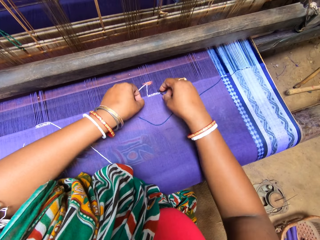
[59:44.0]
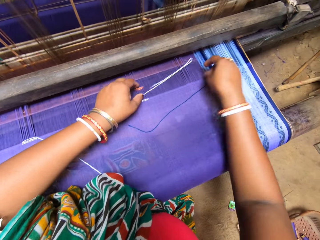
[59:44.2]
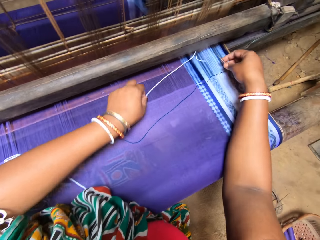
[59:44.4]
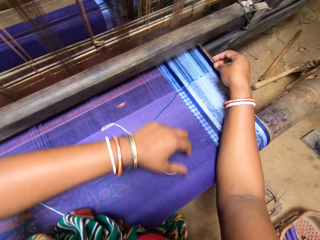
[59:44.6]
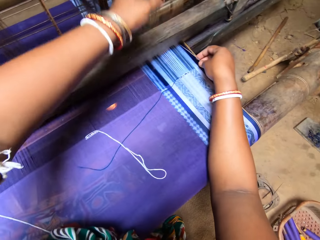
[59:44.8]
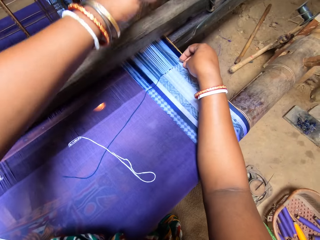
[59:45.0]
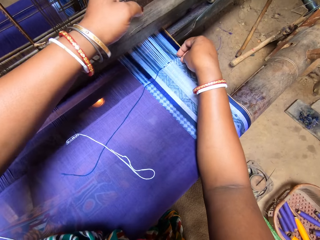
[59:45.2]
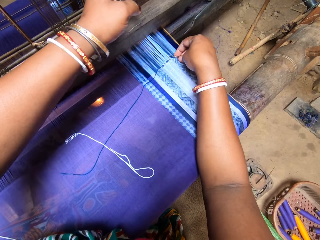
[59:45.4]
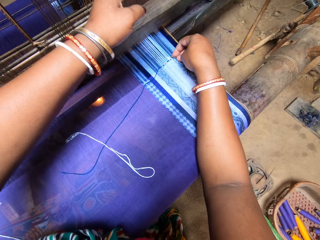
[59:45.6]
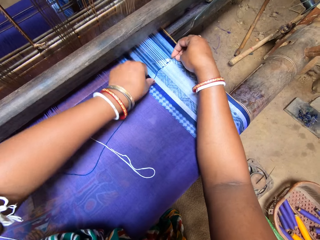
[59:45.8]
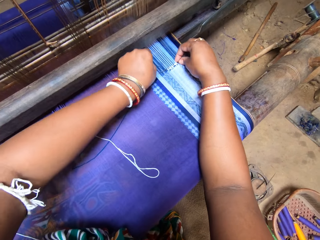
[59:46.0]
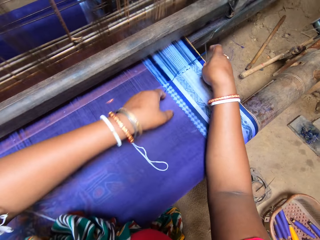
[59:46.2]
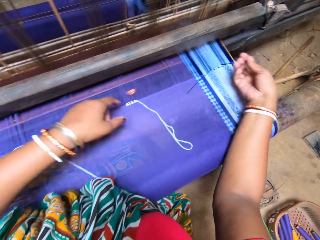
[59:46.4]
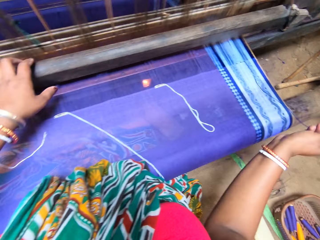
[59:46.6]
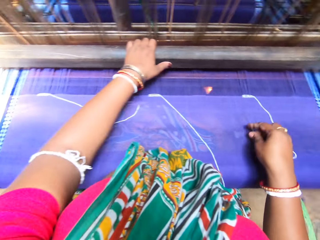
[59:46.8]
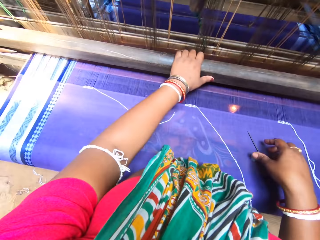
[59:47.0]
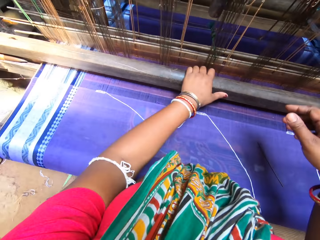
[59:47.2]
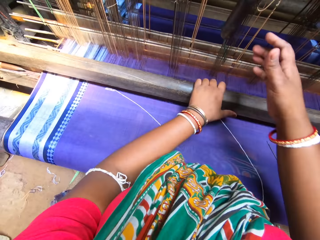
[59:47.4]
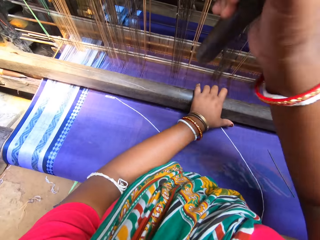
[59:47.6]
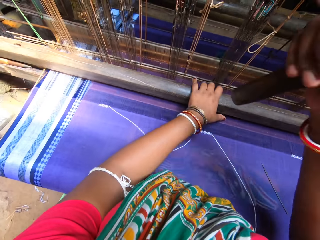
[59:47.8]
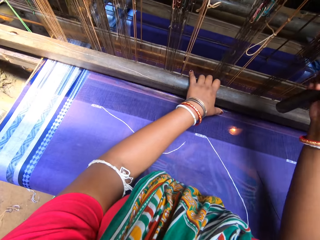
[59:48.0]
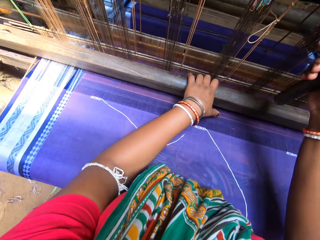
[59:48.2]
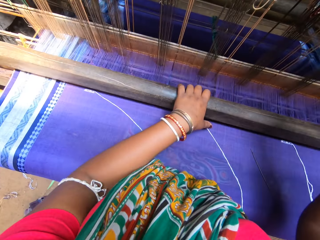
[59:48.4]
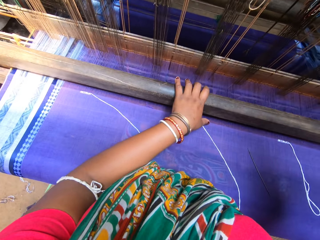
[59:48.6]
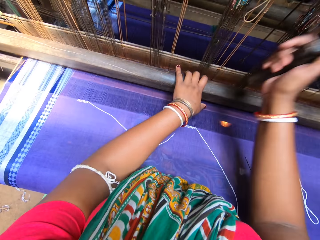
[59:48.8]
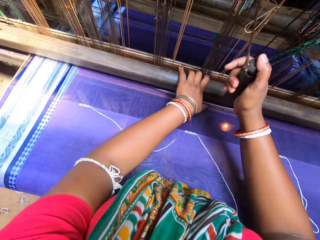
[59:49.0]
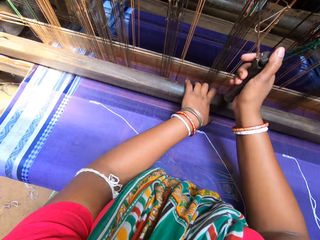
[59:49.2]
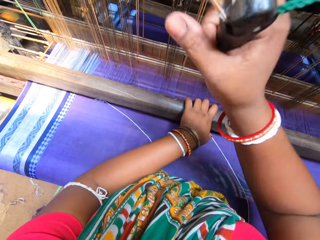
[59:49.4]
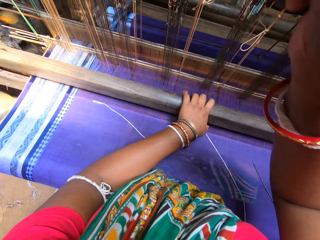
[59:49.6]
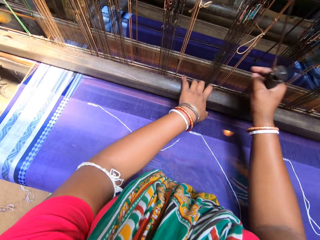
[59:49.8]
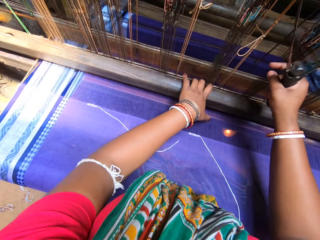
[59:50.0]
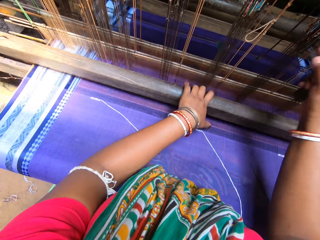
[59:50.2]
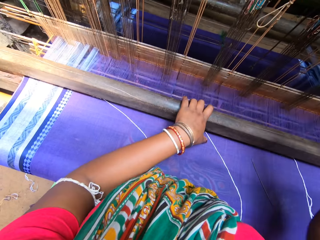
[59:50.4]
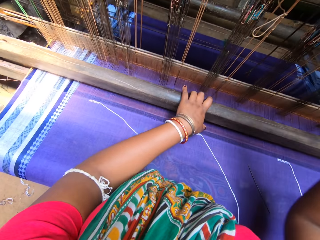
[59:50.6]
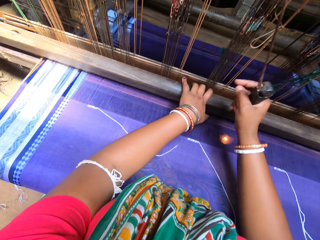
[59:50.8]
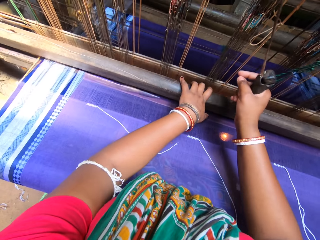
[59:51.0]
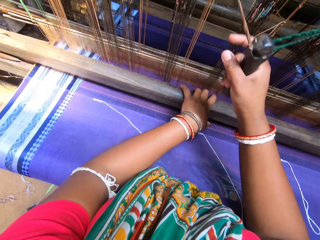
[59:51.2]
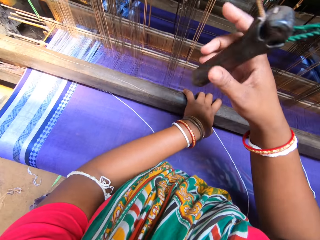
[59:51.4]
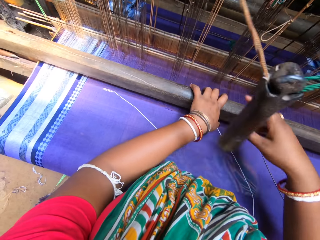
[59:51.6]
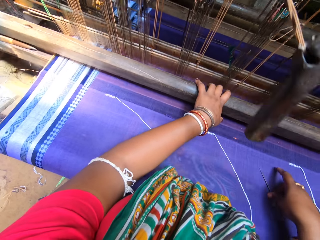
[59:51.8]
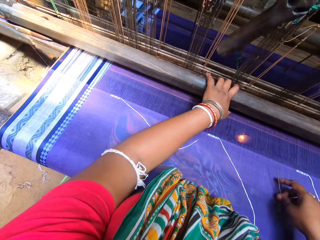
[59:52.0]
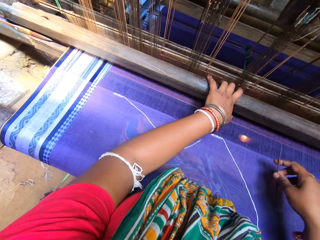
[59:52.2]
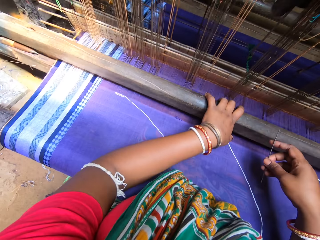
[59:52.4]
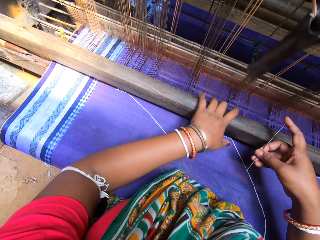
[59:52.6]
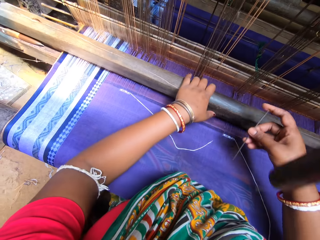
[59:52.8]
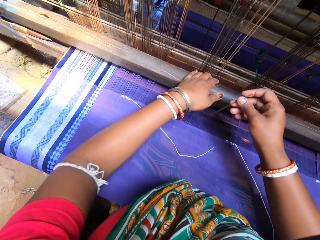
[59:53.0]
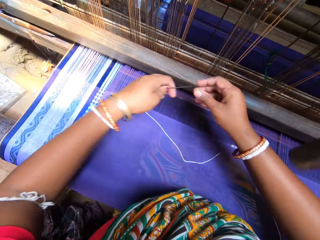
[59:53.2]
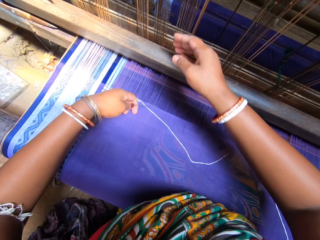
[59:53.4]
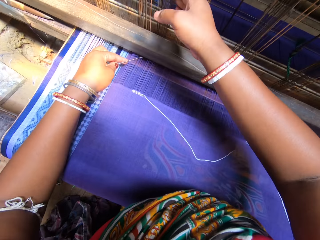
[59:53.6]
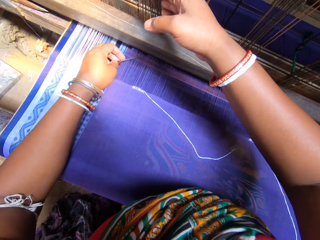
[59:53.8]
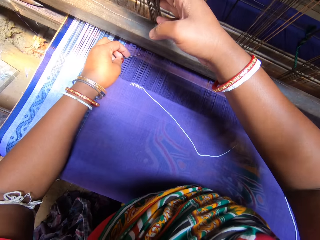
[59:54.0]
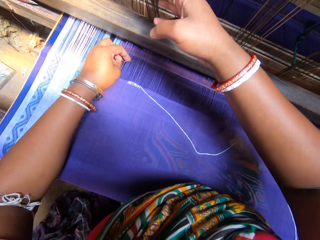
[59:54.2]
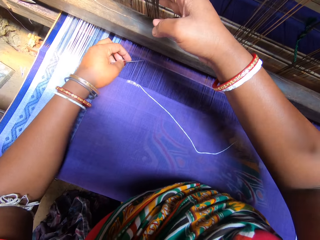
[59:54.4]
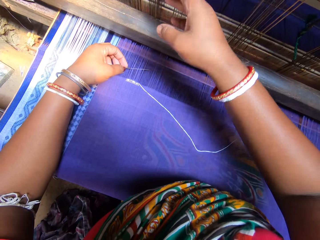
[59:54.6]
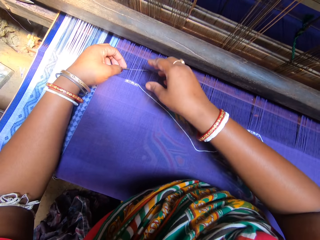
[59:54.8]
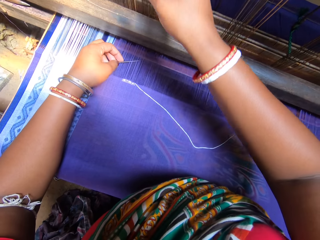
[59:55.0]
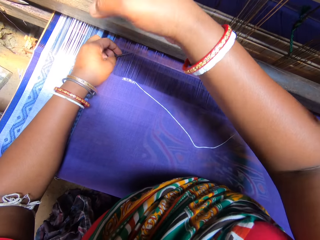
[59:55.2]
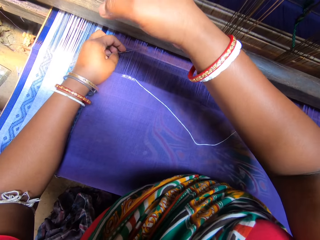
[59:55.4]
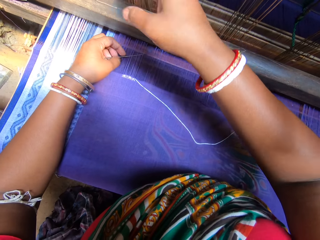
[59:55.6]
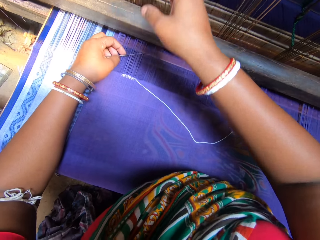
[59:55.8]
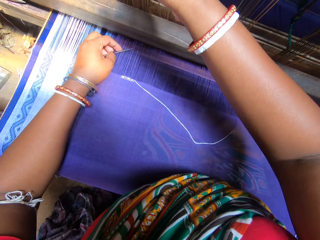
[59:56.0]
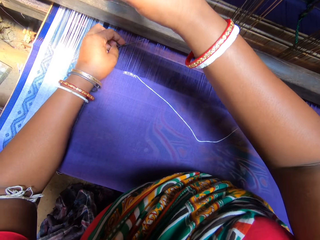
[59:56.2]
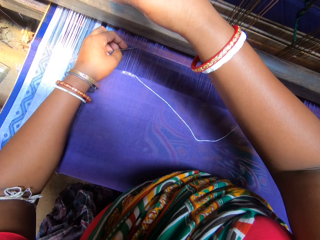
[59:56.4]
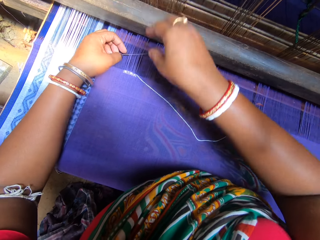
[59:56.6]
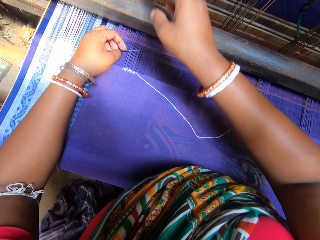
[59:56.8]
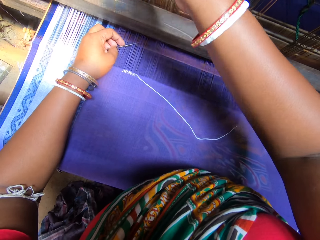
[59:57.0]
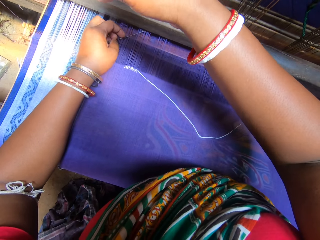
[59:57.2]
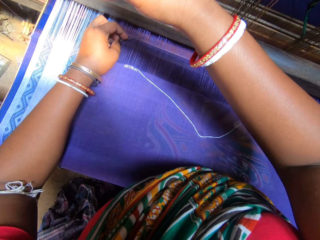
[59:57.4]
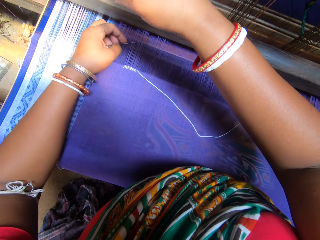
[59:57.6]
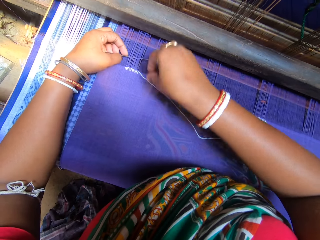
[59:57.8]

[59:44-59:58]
The camera wearer puts the needle in the knitting thread. She sorts the threads with the needle while holding the machine rope with the other hand. She puts the needle in the knitting thread. She drops the needle on the mat with her right hand. She operates the mat weaving machine with both hands. She holds parts of the knitting machine with both hands. She knits the clothing pulling and pushing parts of the knitting machine. She leaves the pulling part of the knitting machine. She picks the needle from the mat with her right hand. She passes the needle from her right hand to her left hand. She sorts the threads with the needle while holding the machine rope with the other hand. She twists the threads on the mat in the mat weaving machine with the needle in her left hand.

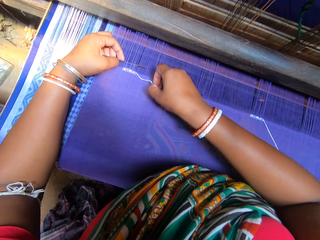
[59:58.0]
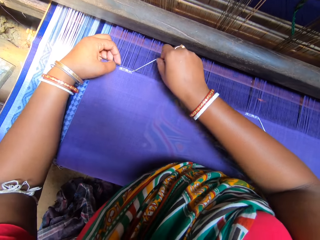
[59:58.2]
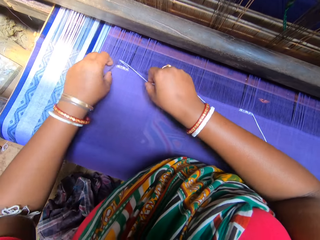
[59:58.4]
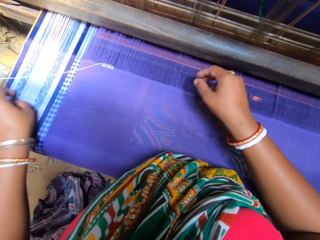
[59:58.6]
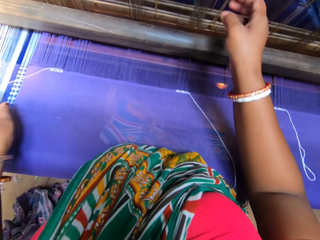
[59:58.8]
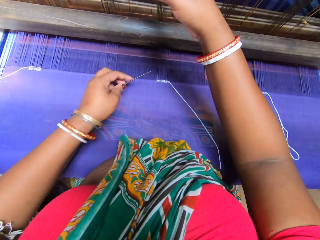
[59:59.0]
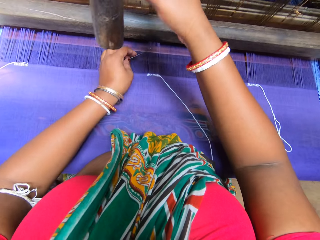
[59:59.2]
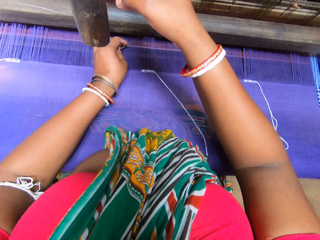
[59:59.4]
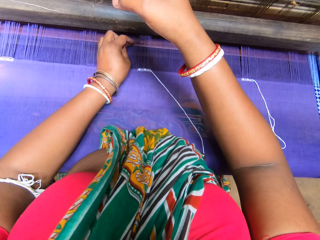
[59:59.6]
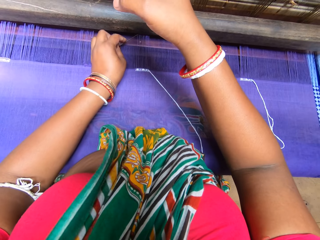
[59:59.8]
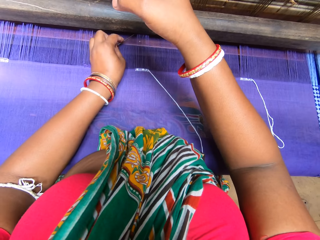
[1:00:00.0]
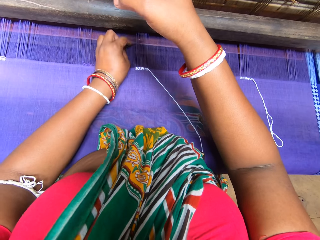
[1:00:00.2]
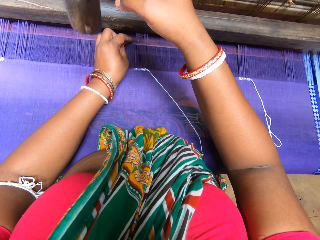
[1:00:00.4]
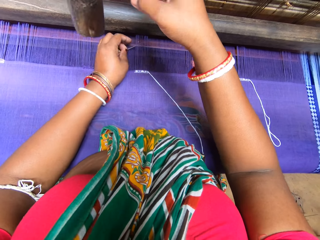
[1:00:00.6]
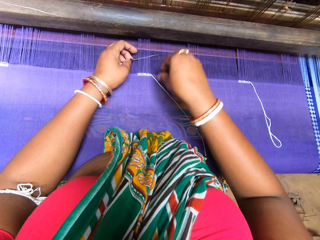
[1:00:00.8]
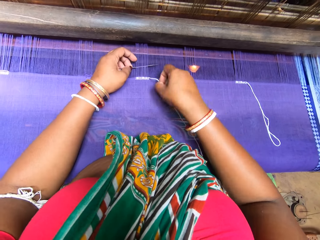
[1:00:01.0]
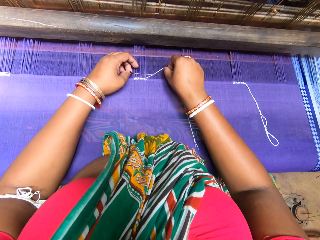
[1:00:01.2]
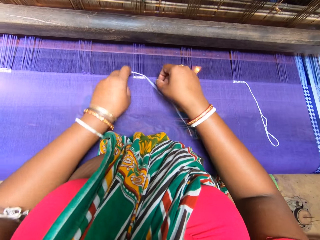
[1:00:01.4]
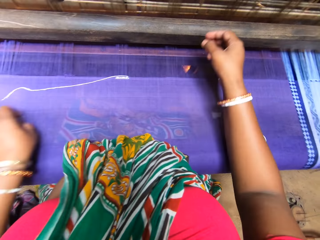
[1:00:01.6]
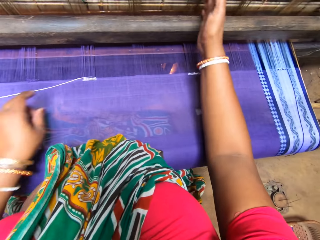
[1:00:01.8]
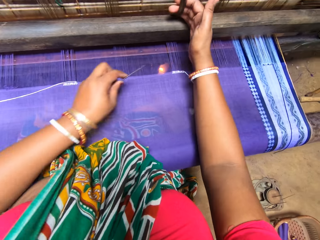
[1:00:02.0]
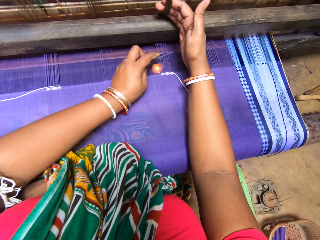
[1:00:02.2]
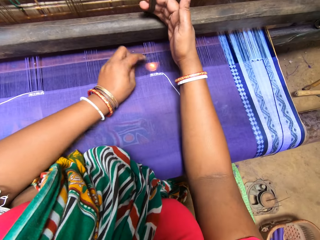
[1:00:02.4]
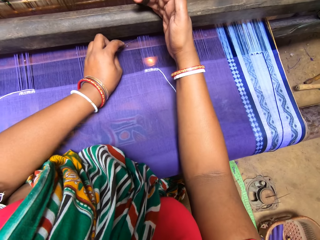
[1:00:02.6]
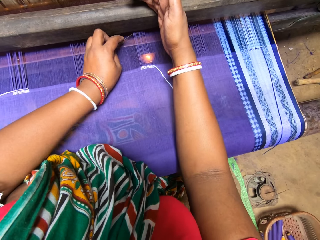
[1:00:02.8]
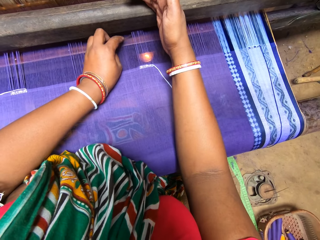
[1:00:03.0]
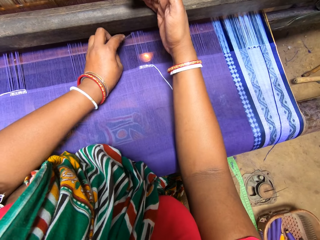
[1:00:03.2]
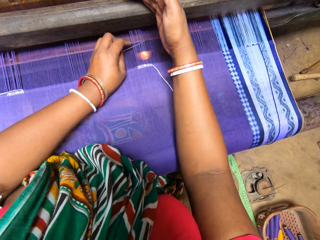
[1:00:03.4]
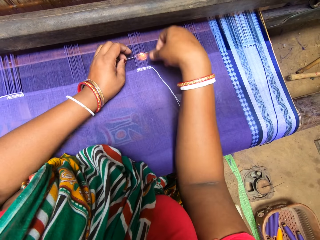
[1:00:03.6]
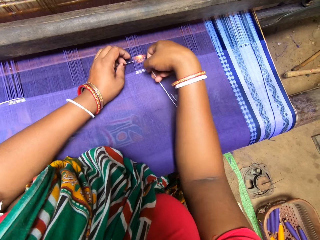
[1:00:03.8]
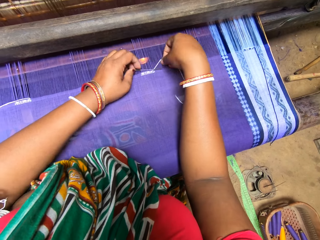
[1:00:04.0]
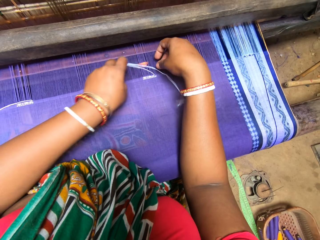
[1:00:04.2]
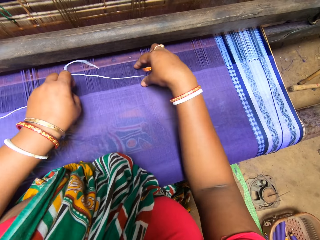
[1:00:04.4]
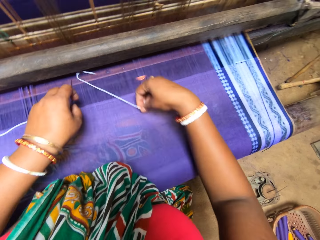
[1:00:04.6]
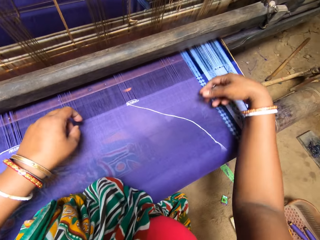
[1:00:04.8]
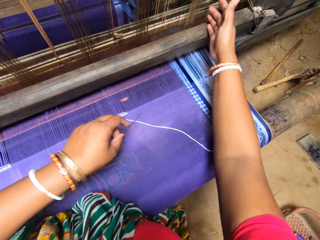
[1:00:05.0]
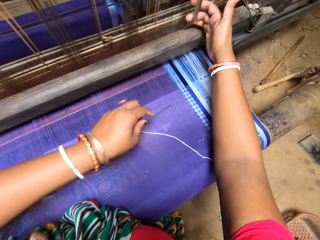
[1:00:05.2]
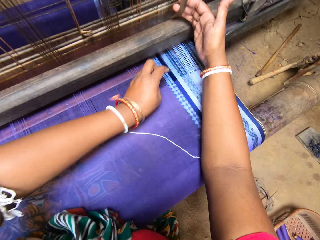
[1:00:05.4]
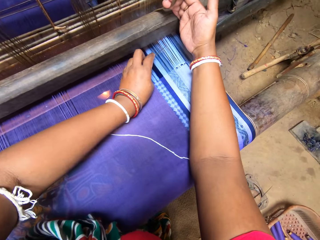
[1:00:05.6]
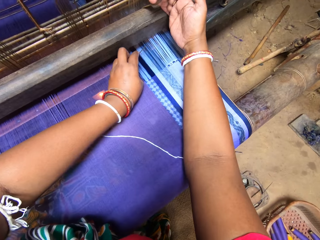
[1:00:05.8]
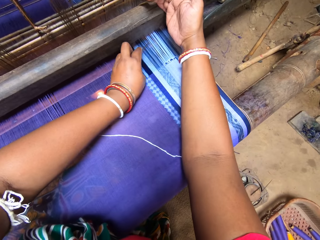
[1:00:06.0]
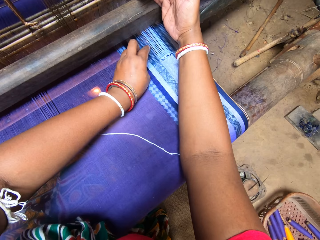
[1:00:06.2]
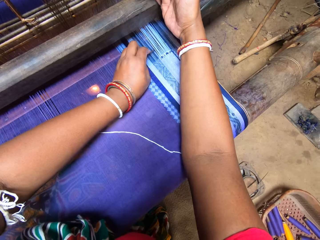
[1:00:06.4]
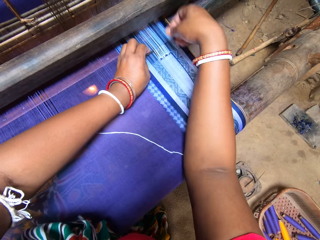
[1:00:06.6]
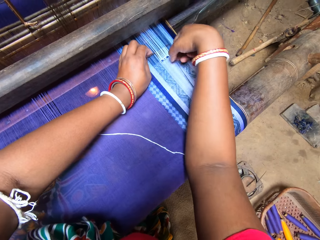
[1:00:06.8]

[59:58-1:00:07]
The camera wearer puts the needle in the knitting thread. They sort the threads with the needle while holding the machine rope with the other hand. They put the needle in the knitting thread. They sort the threads with the needle while holding the machine rope with the other hand. They put the needle in the knitting thread. They sort the threads with the needle while holding the machine rope with the other hand.
